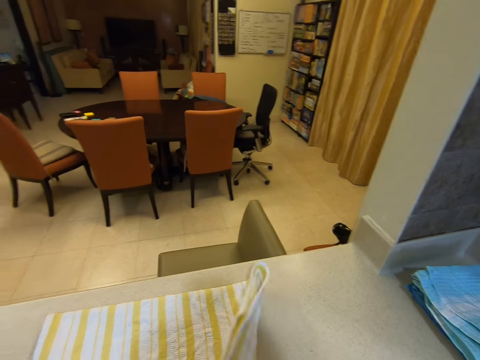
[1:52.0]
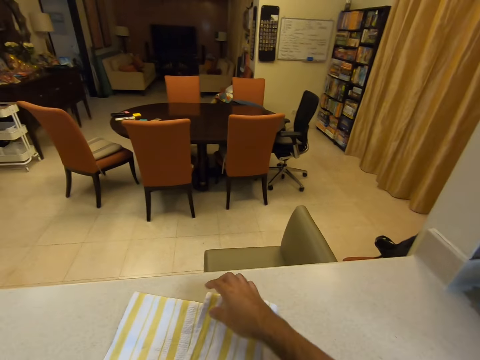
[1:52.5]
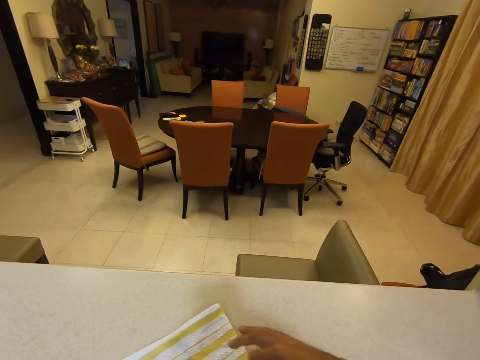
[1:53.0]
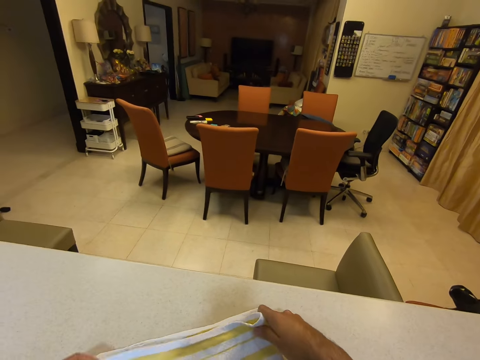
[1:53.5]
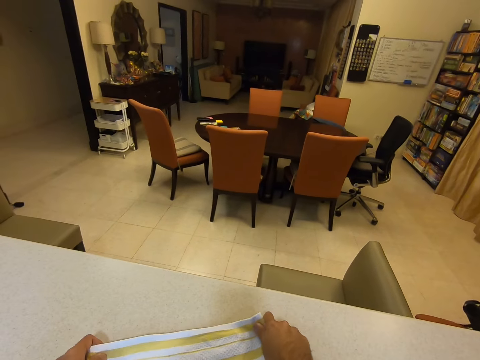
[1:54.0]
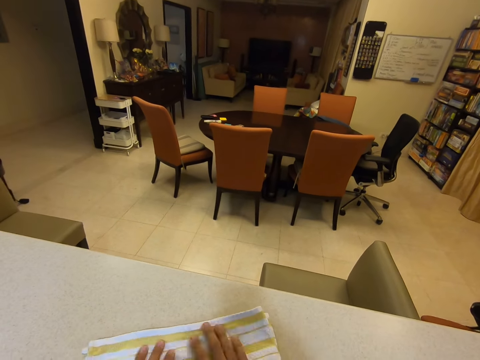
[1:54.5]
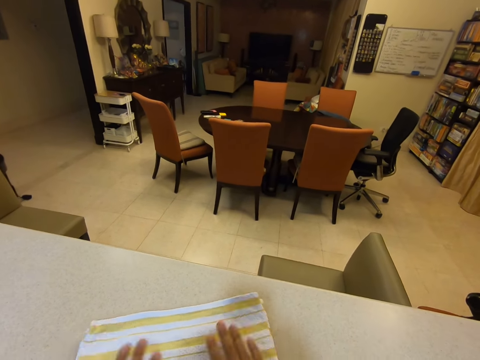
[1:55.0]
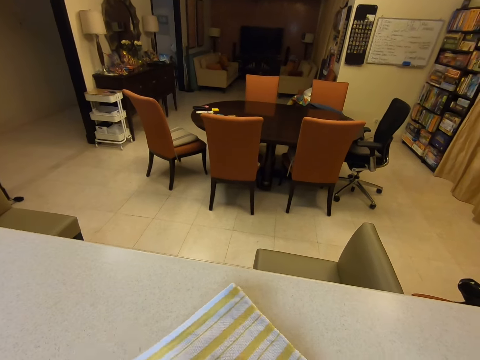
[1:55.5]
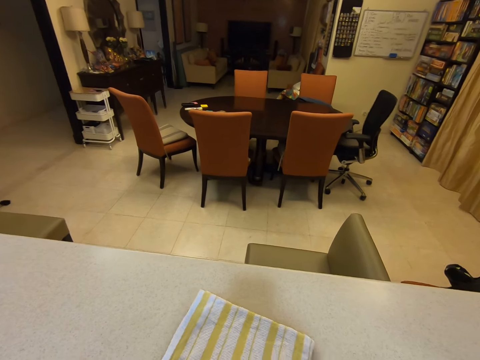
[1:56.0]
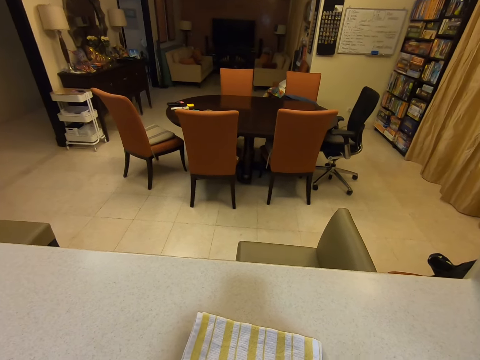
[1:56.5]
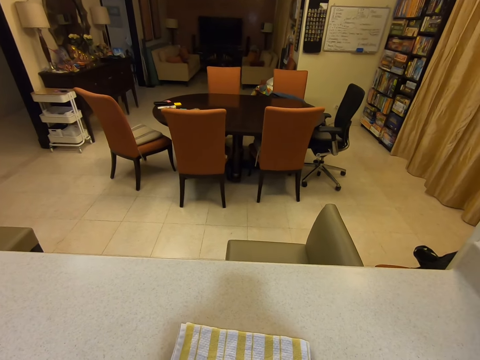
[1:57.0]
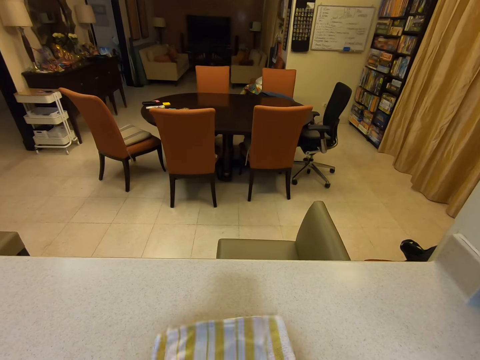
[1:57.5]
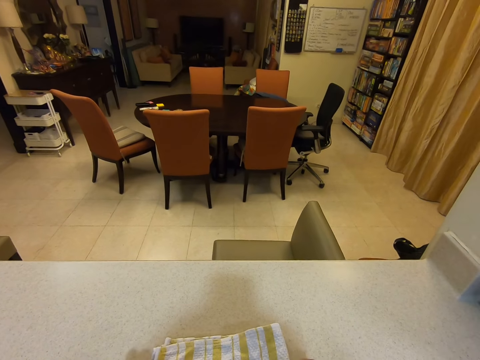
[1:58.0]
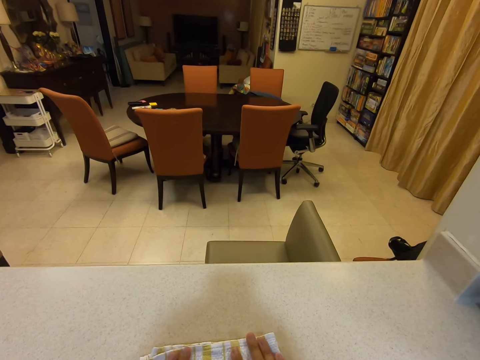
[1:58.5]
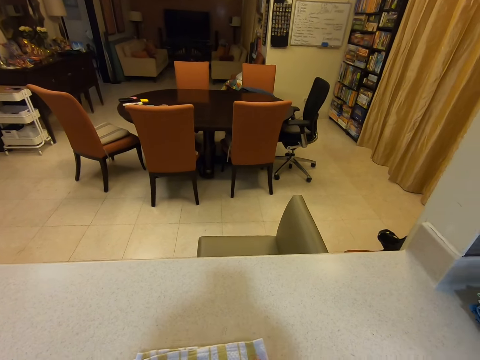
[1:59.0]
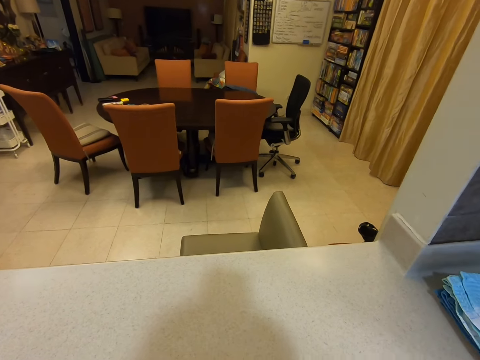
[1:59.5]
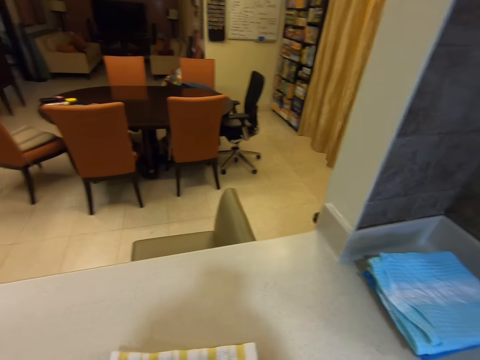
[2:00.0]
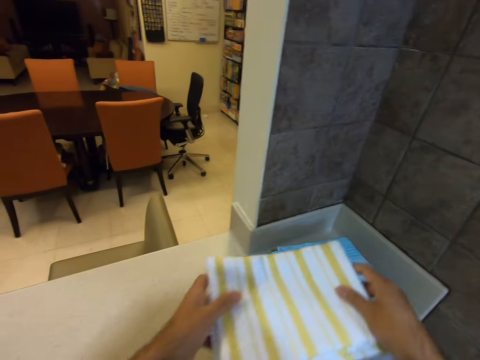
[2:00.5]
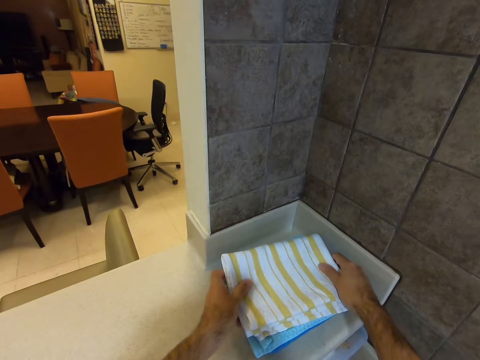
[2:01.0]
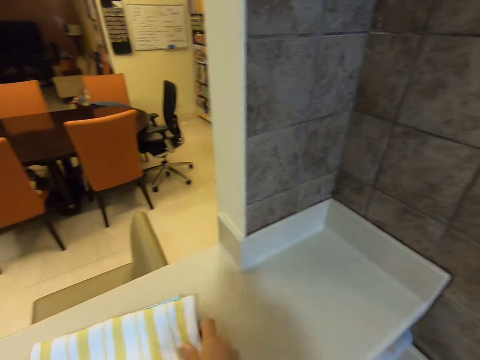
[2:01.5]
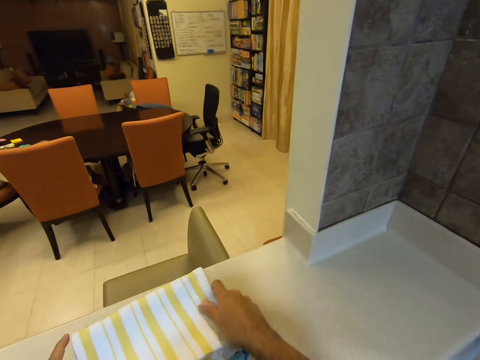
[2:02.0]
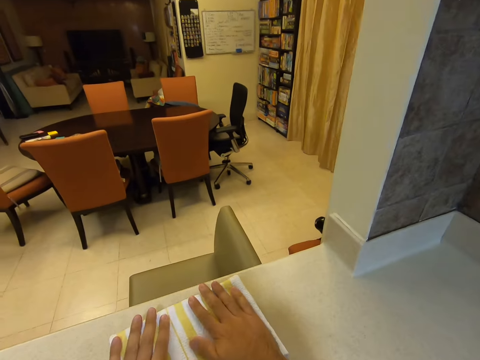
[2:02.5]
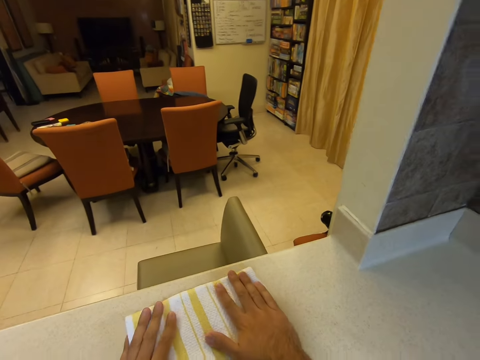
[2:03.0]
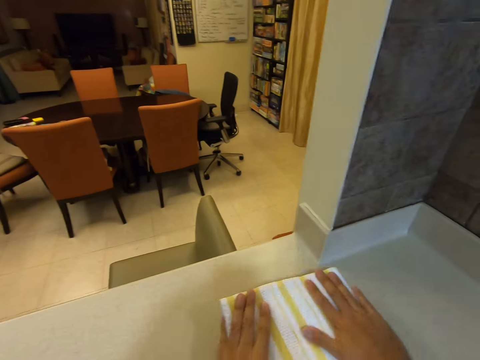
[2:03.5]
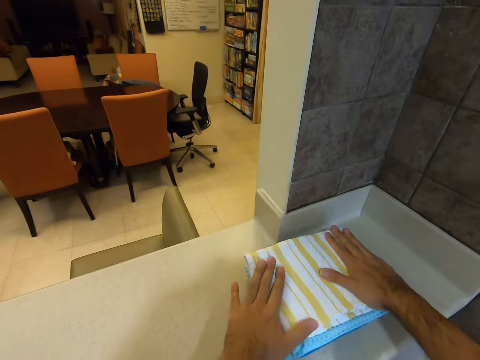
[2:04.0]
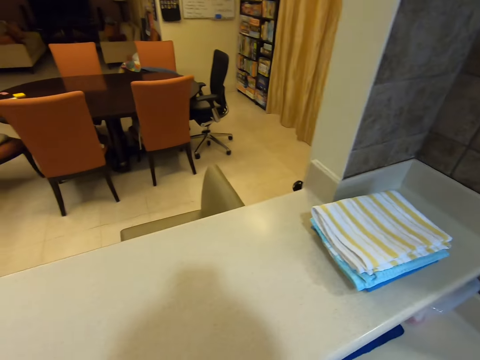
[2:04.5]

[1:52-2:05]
The camera wearer folds a white and yellow kitchen cloth. He flattens the white and yellow kitchen cloth. He wipes the napkin with his hands. He folds the napkin. He picks up the white and yellow kitchen cloth and places the white and yellow kitchen cloth on top of others. He slides all the folded kitchen cloths on the counter to the left. He places his two palms on the napkins. He flattens the kitchen cloths. He slides all the folded kitchen cloths on the counter to the right.

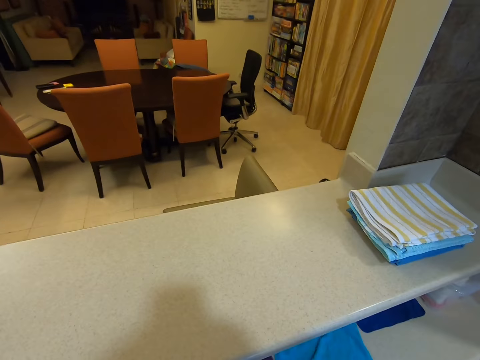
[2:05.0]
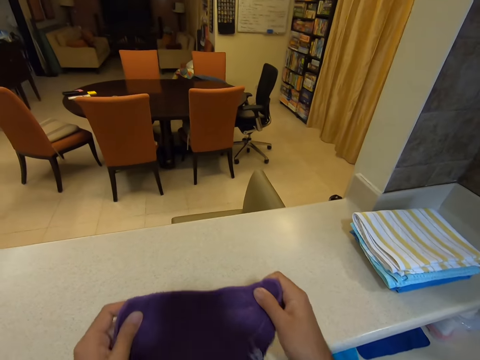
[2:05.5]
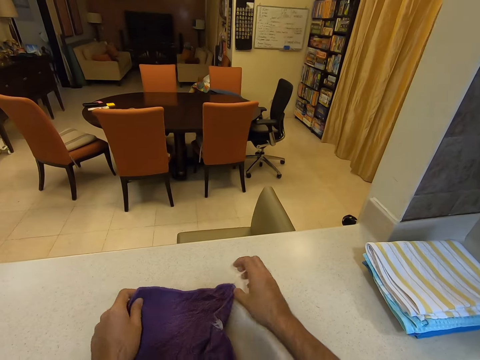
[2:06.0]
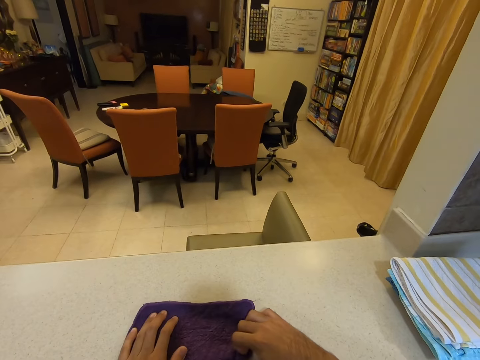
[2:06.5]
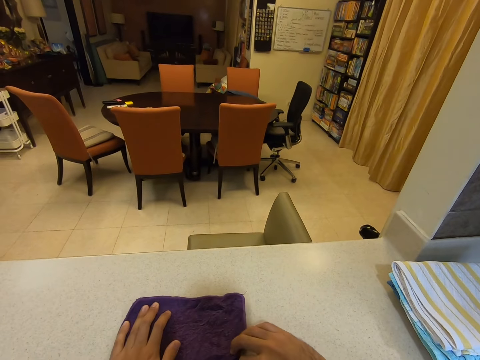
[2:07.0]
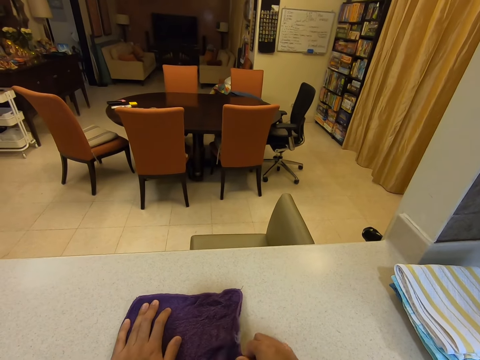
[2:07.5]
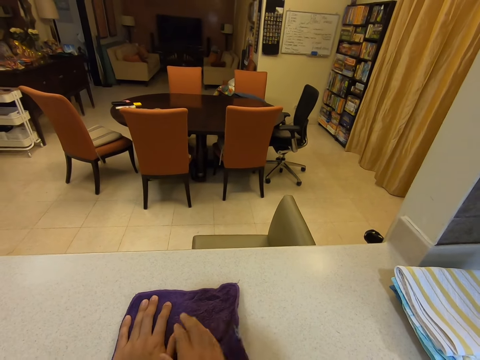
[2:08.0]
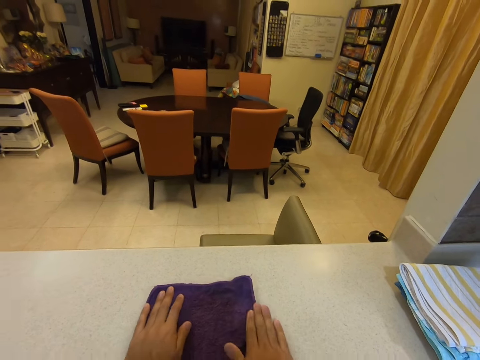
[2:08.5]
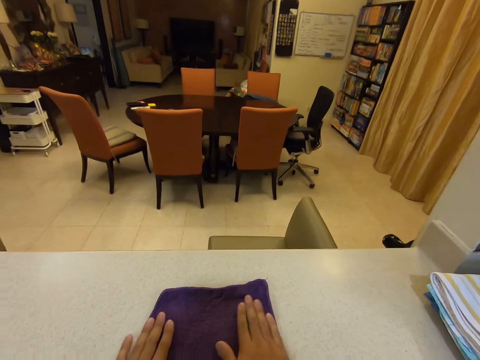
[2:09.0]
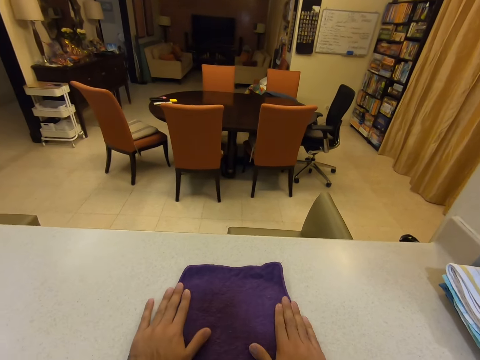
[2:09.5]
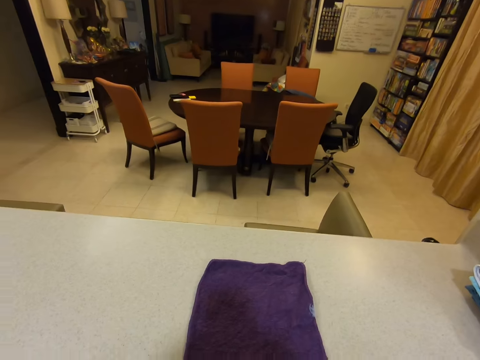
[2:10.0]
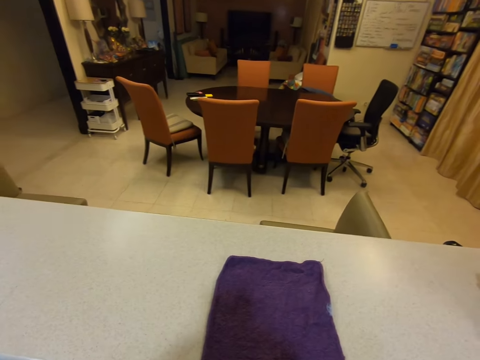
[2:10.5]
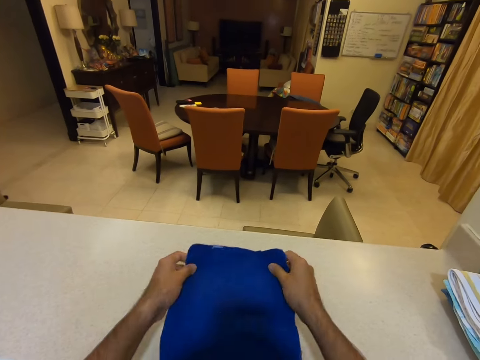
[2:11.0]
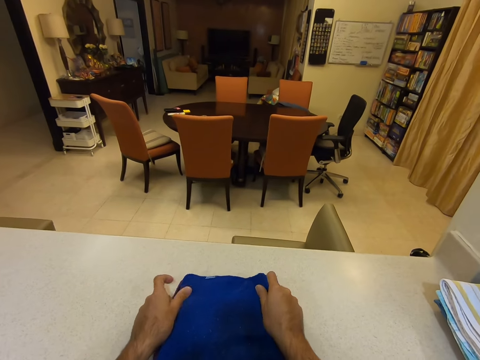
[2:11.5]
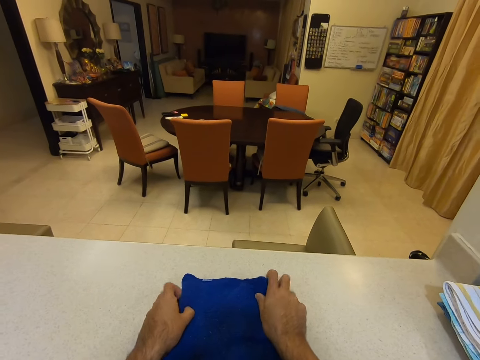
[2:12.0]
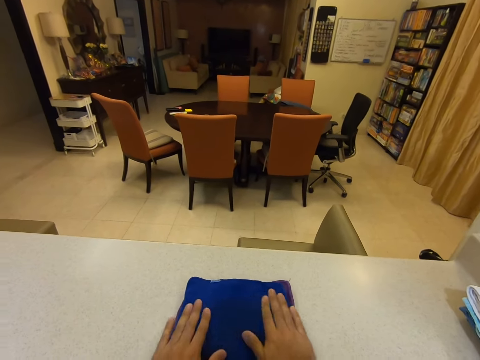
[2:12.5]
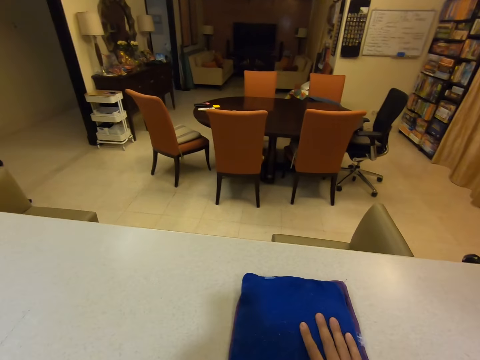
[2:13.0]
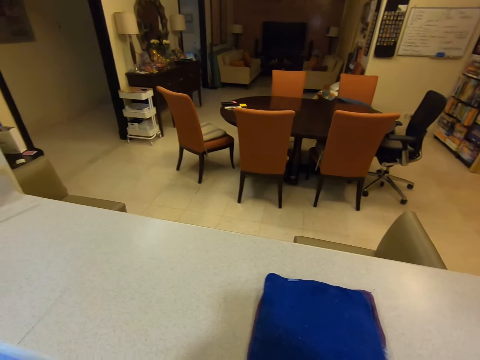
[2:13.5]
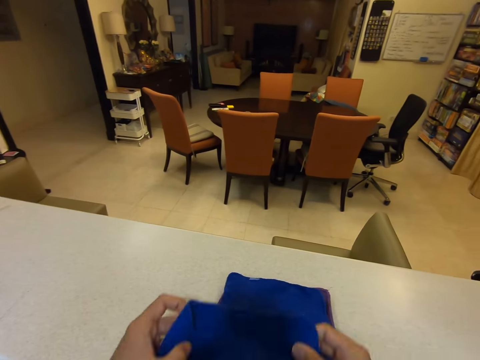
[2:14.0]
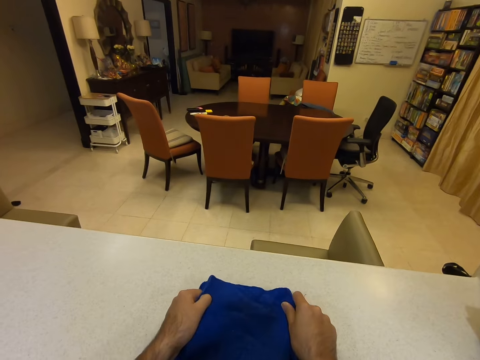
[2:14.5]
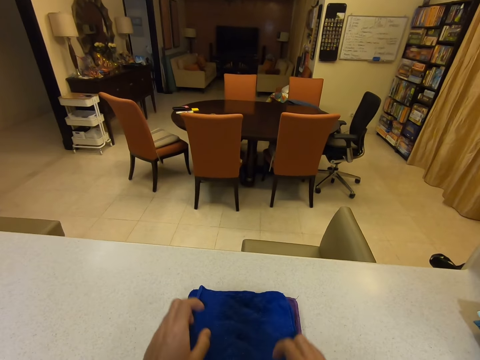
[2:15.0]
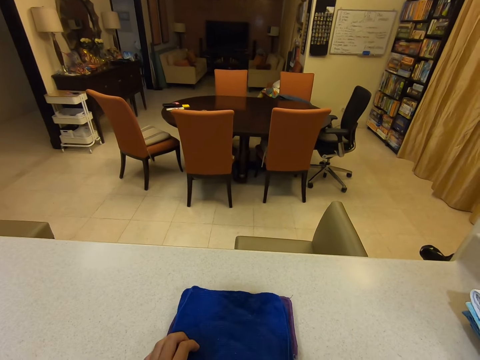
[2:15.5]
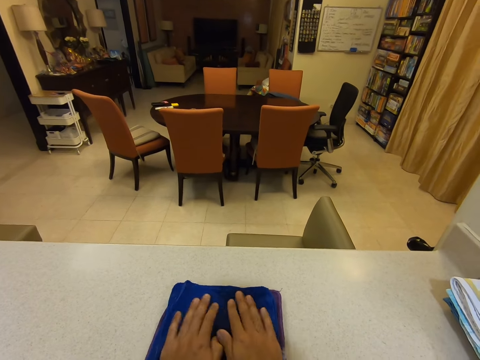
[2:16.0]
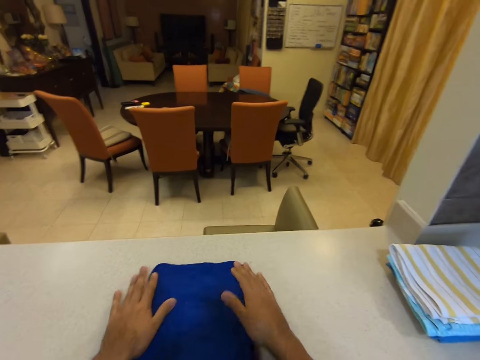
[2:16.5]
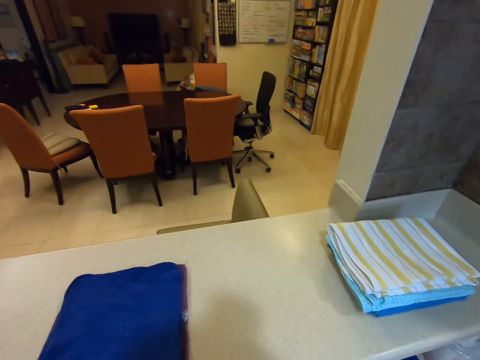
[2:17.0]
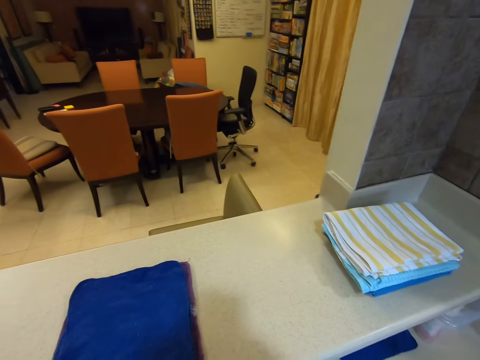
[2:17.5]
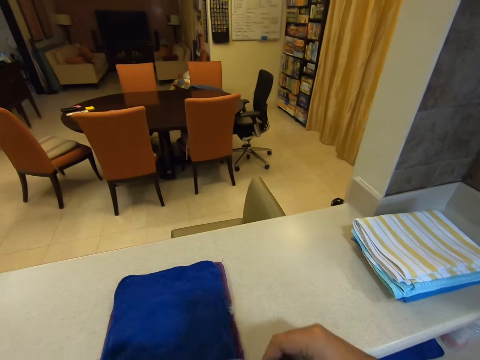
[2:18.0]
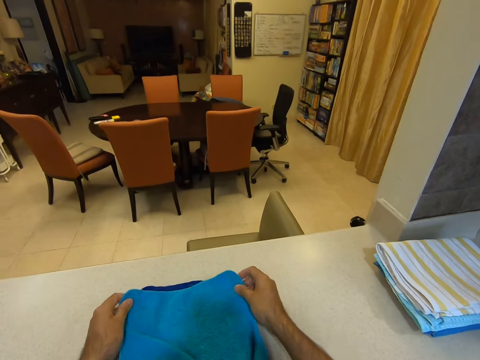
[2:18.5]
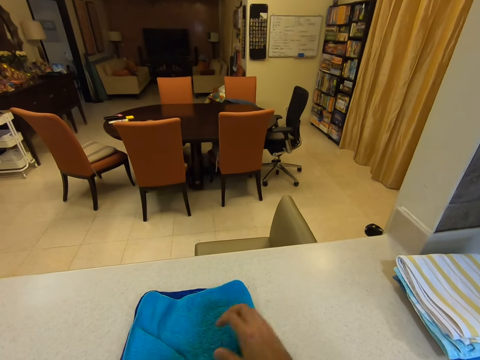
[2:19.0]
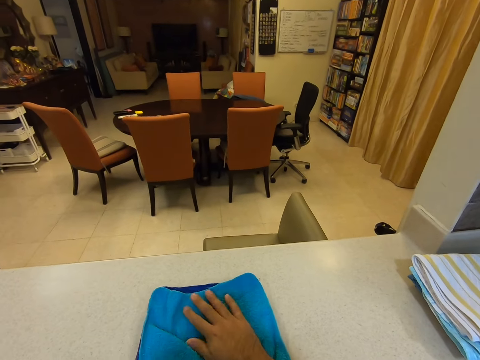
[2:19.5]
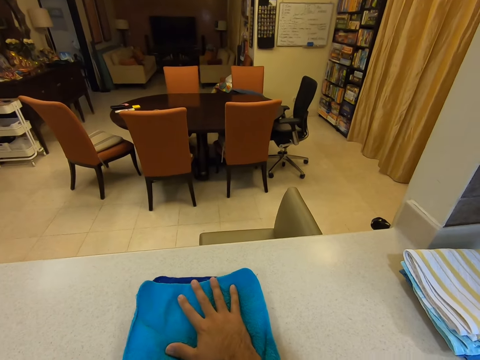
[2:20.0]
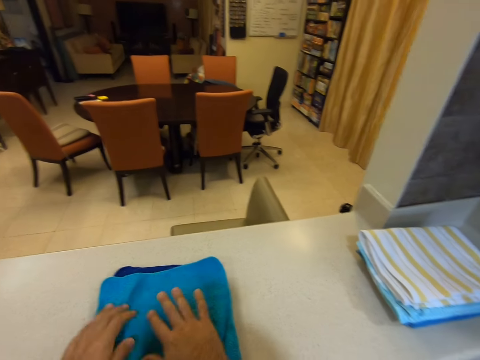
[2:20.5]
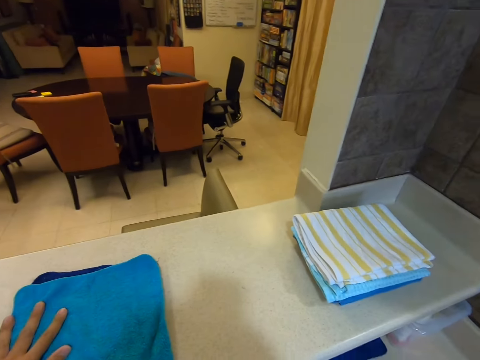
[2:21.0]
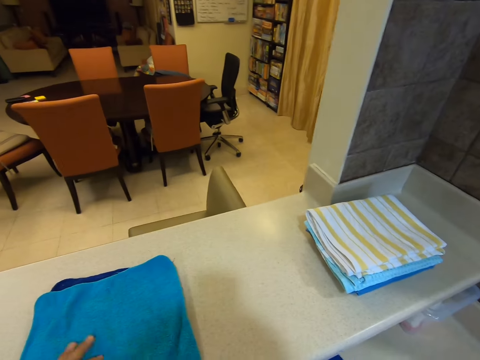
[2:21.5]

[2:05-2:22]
The camera wearer picks up a purple kitchen napkin and places the purple kitchen napkin on the counter. He straightens the edge of the purple kitchen napkin. He flattens the purple kitchen napkin. He wipes the cloth with his hands. He folds the napkin. He places a blue kitchen napkin on top of the purple one. He flattens the blue kitchen napkin. He places another blue napkin on top of the others. He flattens the blue napkin. He wipes the cloth with his hands. He folds the napkin. He places a light blue napkin on top of the others. He presses the napkins down.
